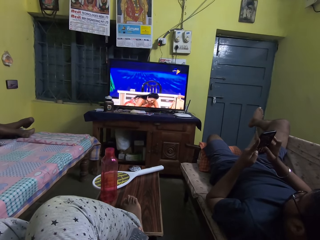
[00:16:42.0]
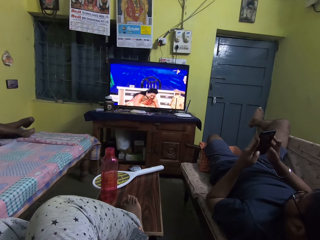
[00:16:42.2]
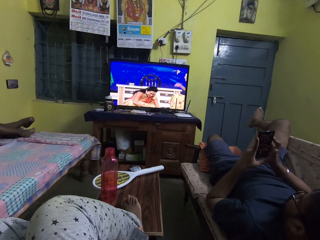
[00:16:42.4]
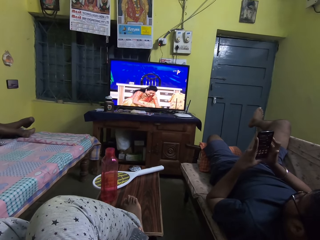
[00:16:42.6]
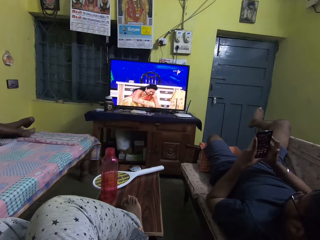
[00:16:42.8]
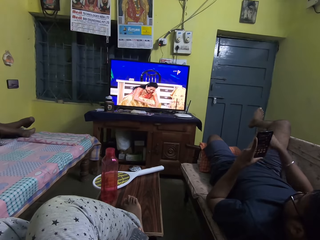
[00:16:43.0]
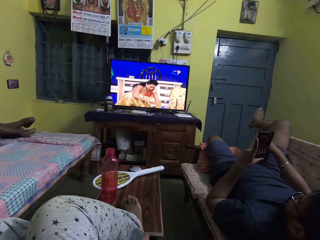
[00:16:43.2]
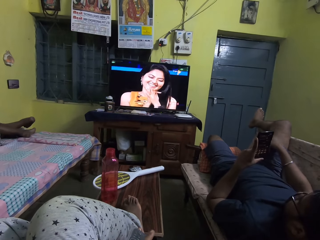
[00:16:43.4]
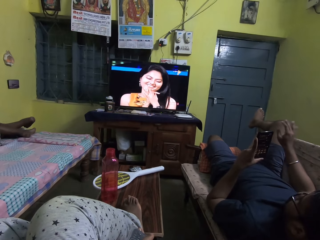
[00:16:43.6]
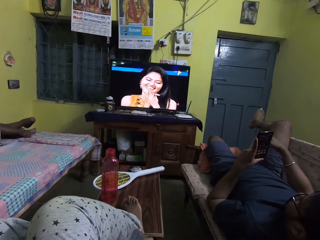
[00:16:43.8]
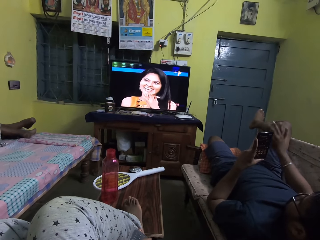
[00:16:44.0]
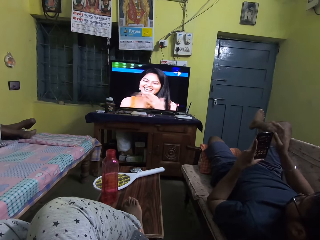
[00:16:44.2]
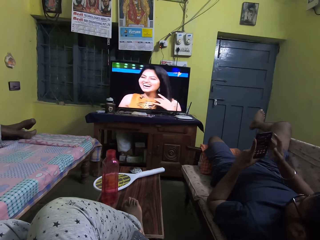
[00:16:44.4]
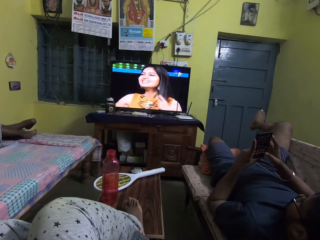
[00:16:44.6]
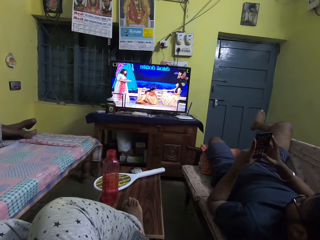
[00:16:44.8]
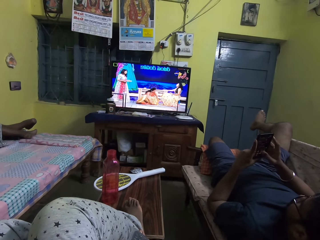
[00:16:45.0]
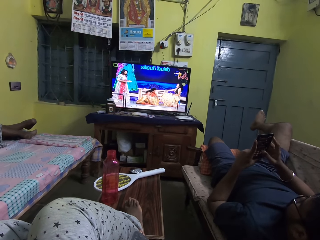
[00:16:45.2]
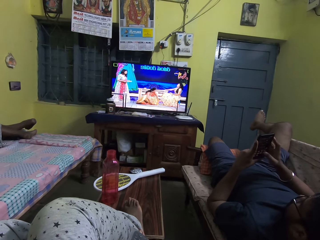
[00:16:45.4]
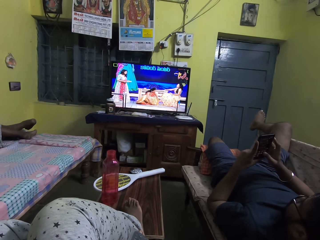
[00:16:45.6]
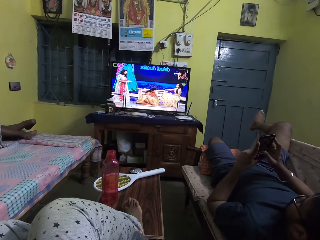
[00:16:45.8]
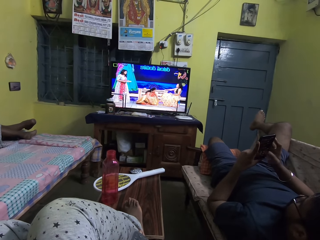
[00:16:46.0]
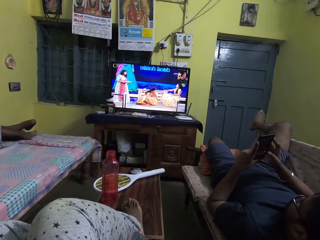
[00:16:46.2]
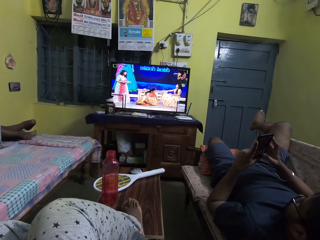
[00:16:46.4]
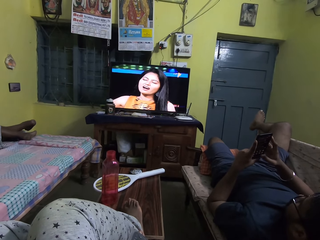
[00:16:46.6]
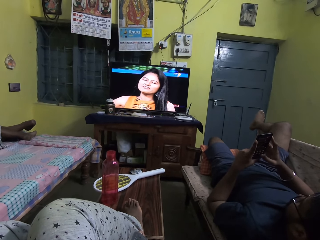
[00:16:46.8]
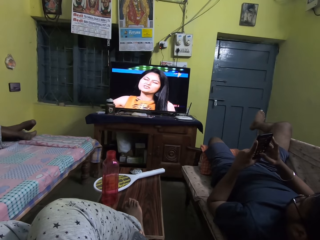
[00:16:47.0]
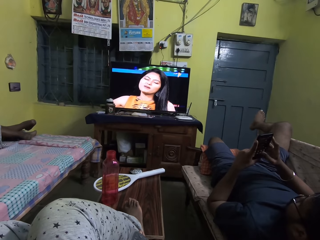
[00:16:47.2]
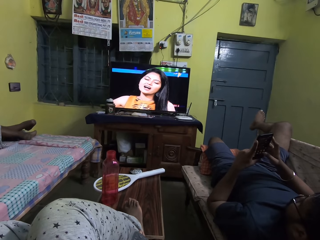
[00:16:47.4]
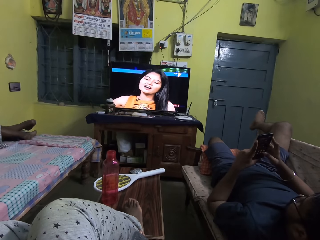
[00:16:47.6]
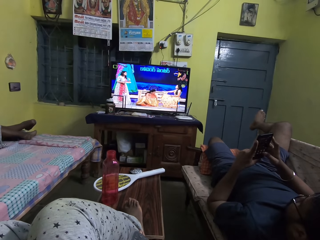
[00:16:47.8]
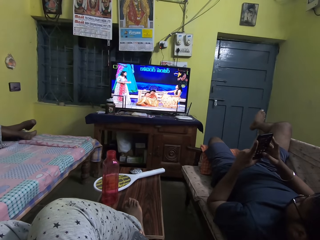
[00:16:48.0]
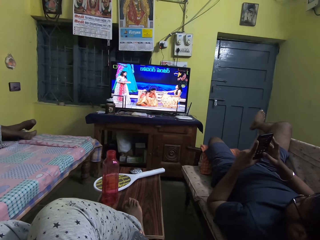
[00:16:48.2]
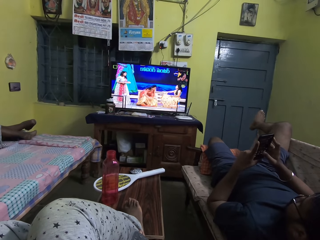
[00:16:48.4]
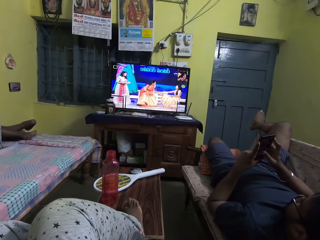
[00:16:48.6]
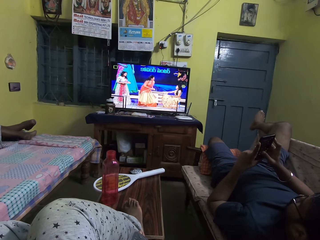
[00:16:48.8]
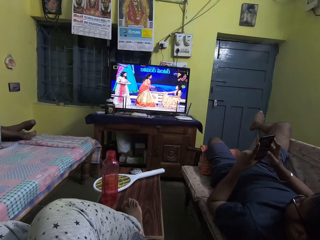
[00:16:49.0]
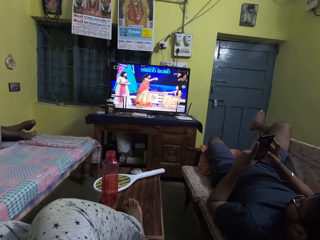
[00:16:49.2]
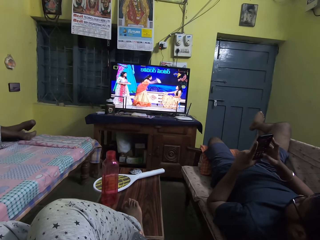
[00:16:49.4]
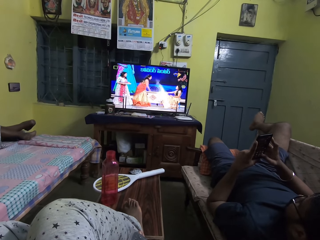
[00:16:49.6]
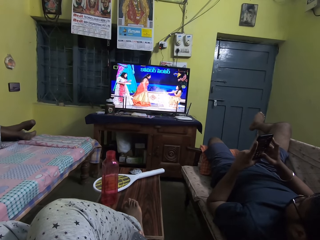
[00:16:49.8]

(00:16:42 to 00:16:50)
The man dusts off dirt from his shorts with his right hand. He holds and operates the phone in his left hand with his right hand.

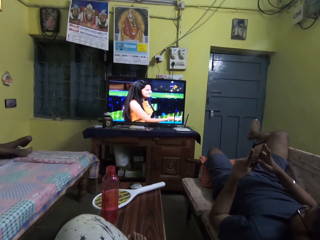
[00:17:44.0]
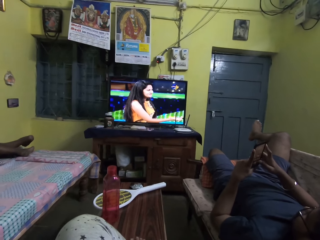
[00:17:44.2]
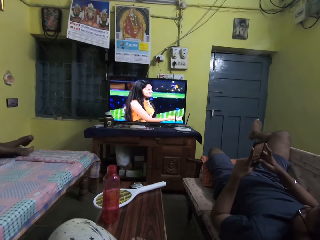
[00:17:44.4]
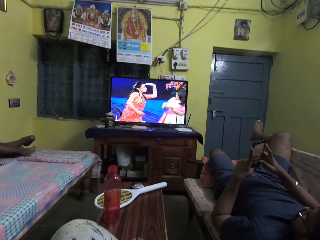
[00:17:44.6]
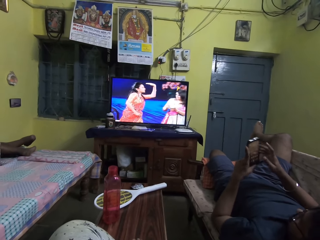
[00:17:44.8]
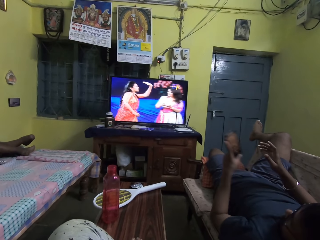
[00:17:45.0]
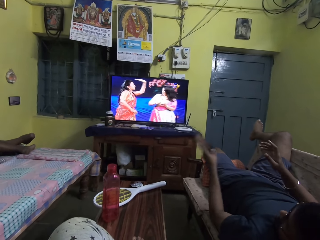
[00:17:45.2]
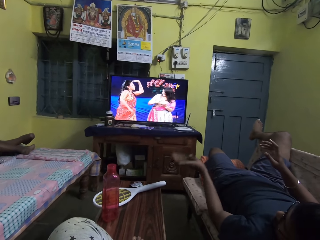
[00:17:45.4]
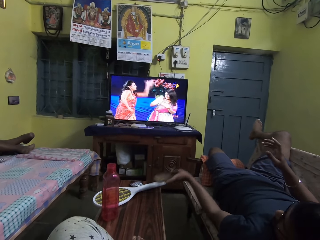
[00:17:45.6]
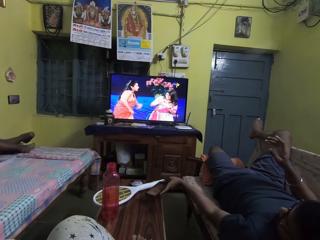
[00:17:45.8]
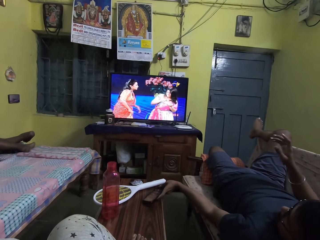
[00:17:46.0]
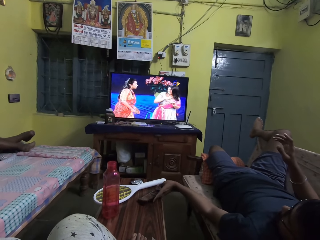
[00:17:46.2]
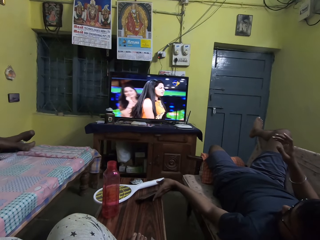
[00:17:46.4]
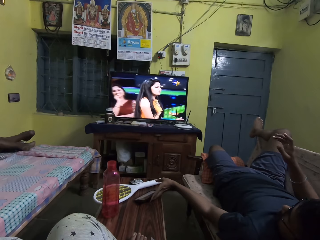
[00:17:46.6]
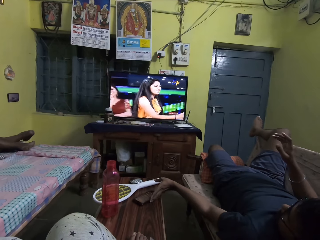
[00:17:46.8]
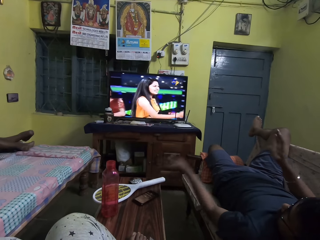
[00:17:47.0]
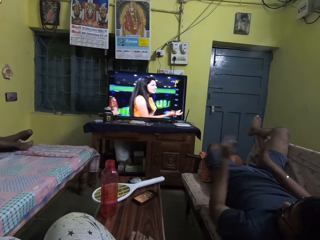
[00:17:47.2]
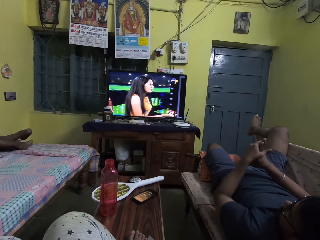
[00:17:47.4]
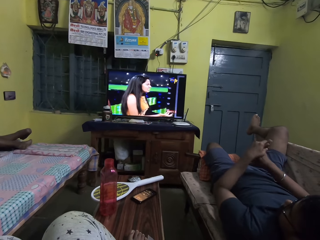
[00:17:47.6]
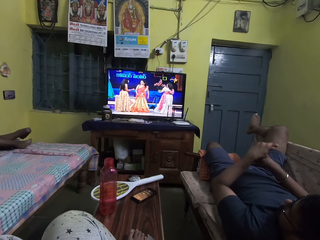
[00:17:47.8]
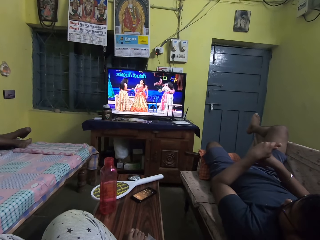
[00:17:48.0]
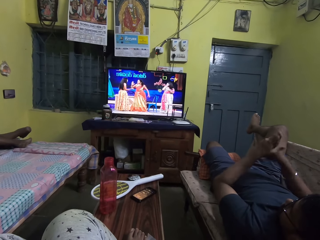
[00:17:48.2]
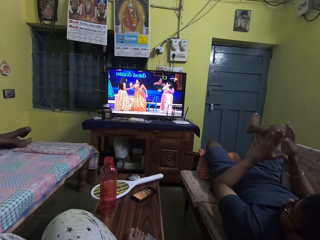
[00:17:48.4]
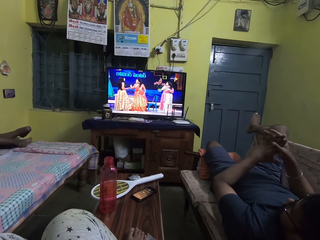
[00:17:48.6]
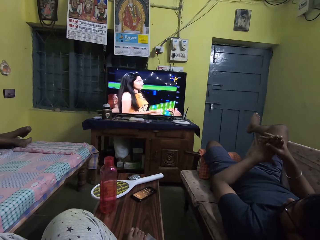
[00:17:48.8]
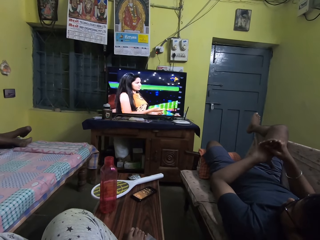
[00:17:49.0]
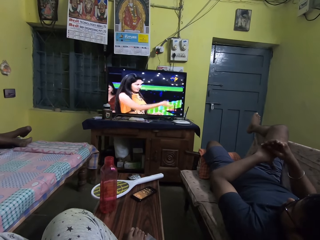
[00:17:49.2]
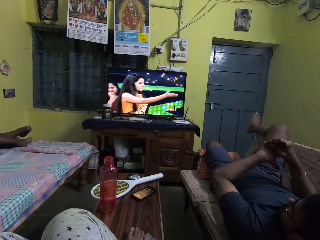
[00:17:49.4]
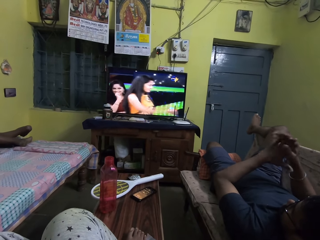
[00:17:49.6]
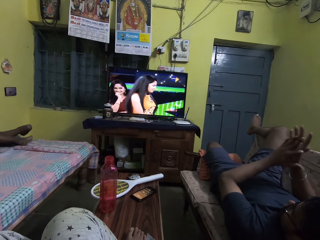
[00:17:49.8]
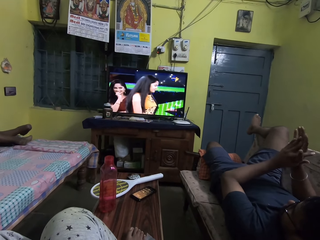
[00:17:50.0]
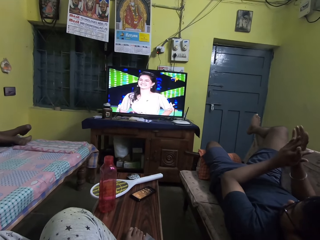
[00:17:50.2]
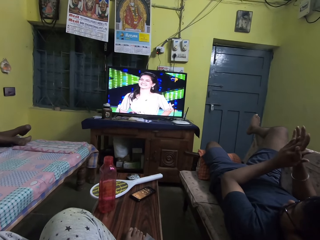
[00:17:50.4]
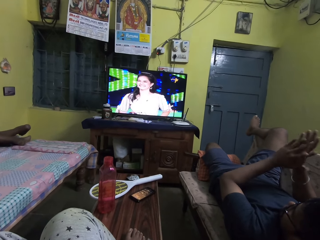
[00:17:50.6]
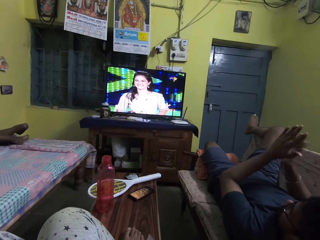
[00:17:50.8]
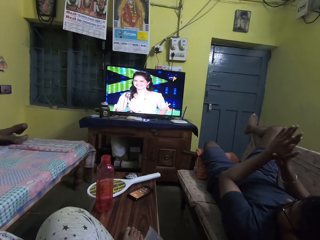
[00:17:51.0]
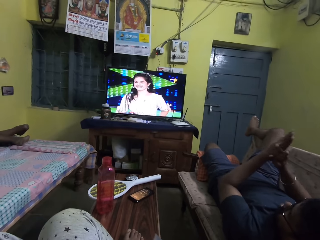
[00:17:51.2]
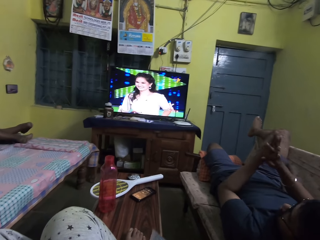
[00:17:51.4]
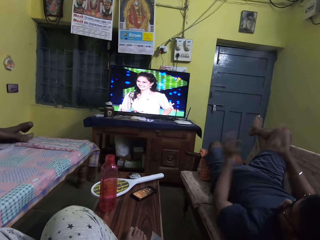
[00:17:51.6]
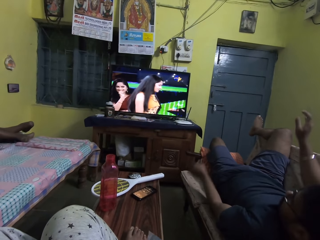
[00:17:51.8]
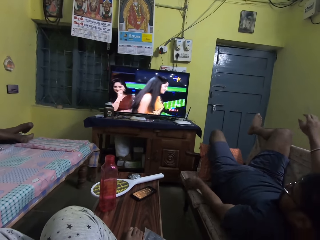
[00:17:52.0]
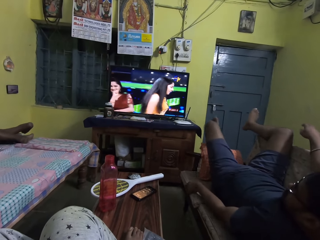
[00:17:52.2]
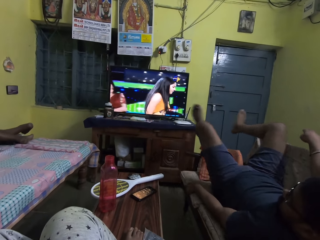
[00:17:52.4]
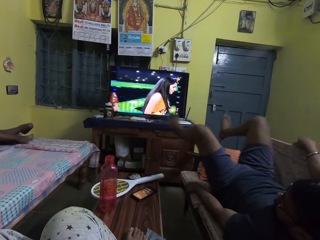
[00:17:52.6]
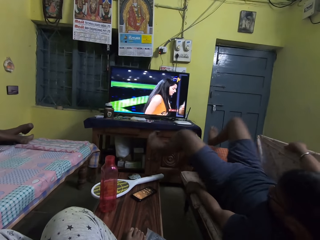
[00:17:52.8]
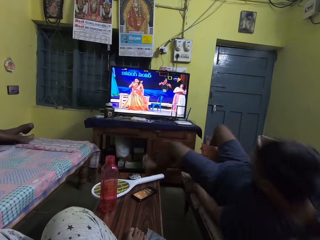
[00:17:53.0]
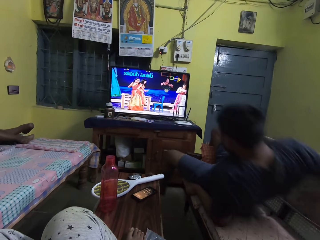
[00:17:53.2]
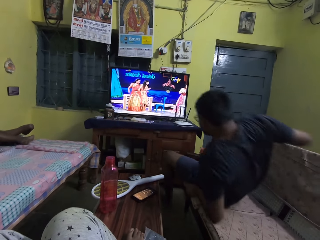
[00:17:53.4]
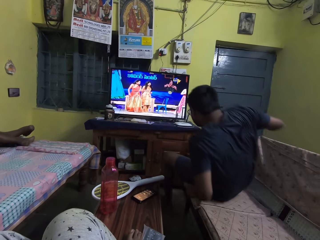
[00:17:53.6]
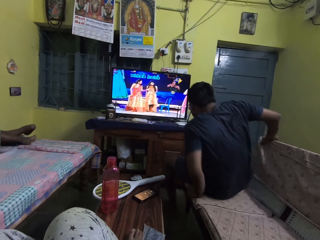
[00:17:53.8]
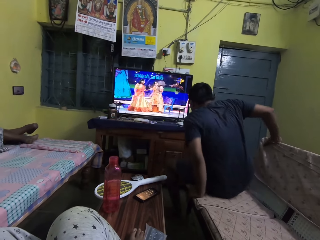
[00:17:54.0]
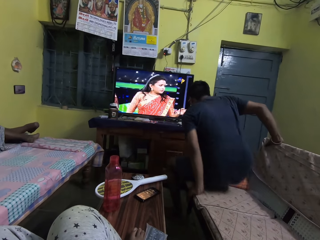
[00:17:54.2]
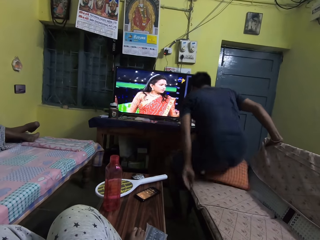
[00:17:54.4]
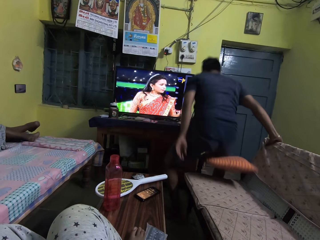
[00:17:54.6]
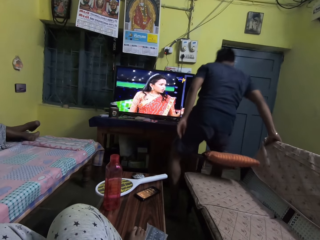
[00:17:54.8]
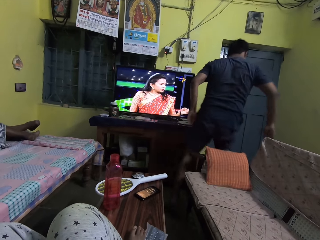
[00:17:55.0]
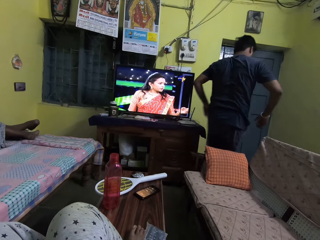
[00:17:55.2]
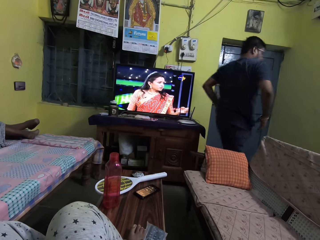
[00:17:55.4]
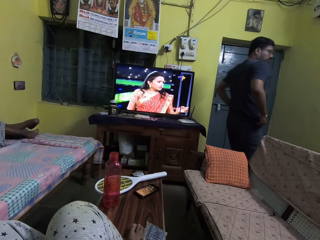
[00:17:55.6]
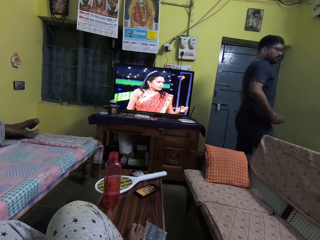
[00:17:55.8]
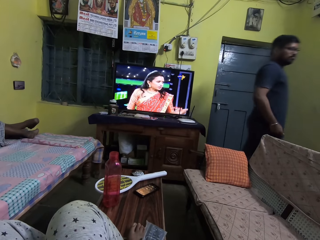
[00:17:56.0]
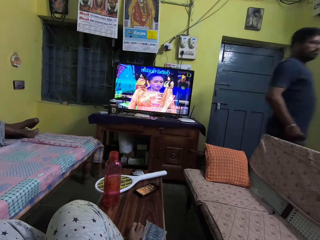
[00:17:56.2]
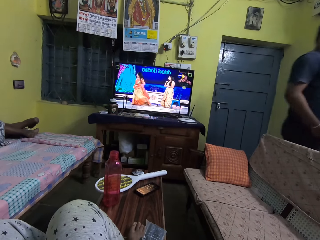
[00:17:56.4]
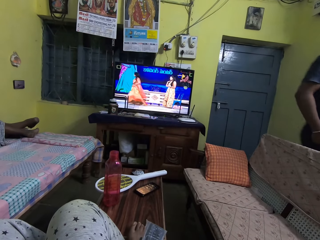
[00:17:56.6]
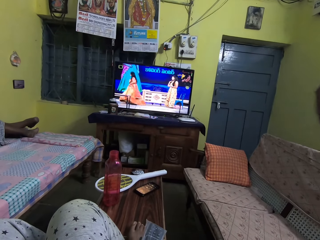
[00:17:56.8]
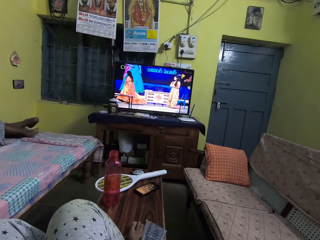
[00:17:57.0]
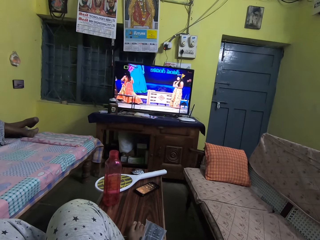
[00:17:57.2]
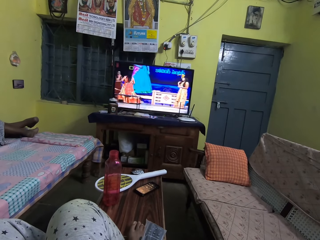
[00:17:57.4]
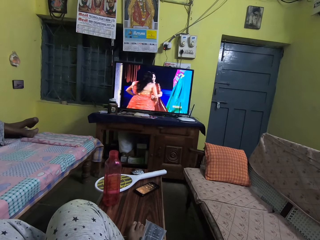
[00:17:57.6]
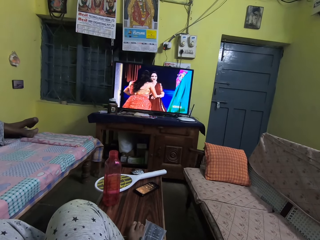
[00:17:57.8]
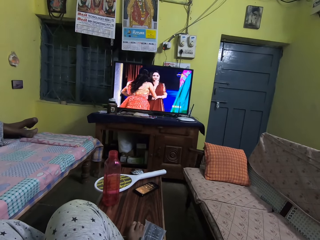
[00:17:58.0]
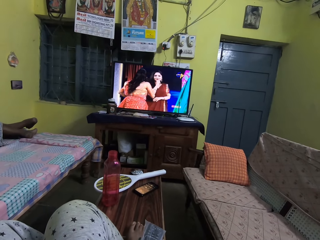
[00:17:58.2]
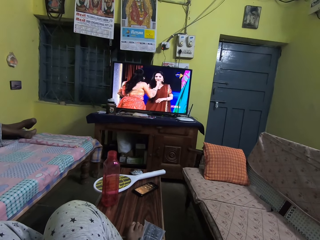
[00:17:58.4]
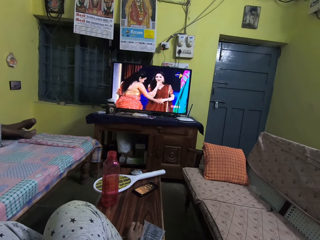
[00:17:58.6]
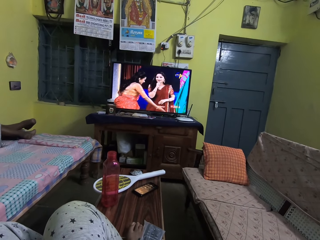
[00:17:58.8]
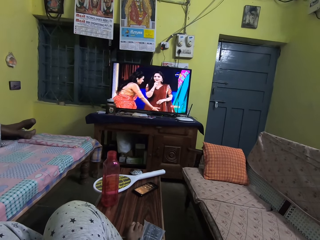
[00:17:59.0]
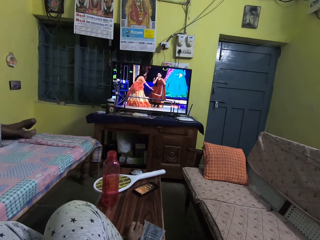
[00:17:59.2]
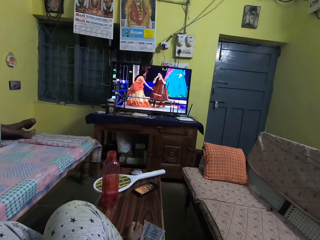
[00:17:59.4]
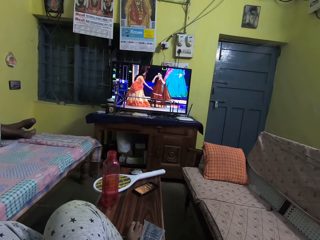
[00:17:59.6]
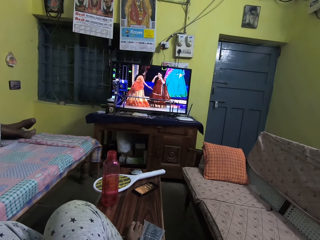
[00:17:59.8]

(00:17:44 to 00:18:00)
The man drops the phone on a table in the room with his left hand. He stands from a chair in the room. He walks out of the room.
